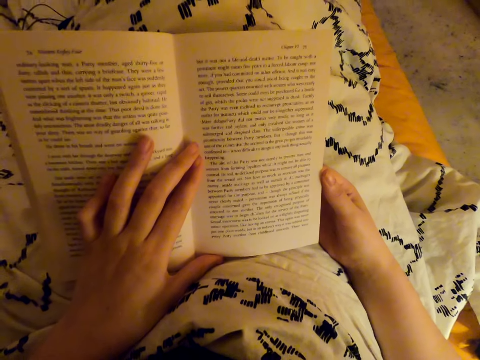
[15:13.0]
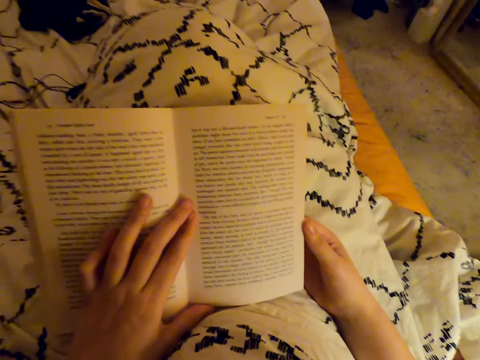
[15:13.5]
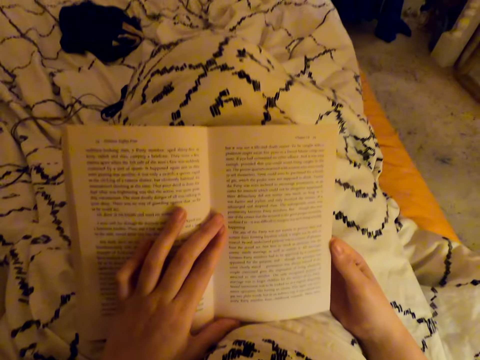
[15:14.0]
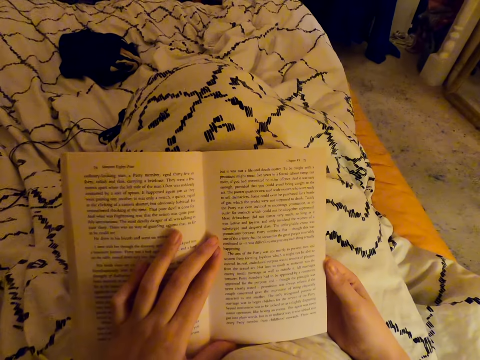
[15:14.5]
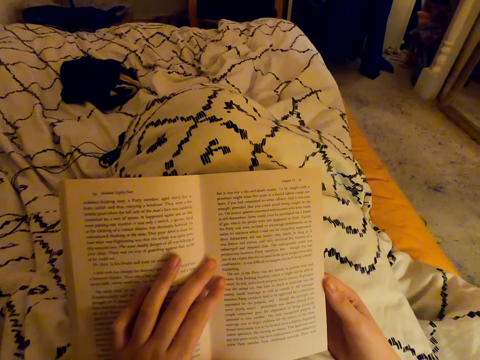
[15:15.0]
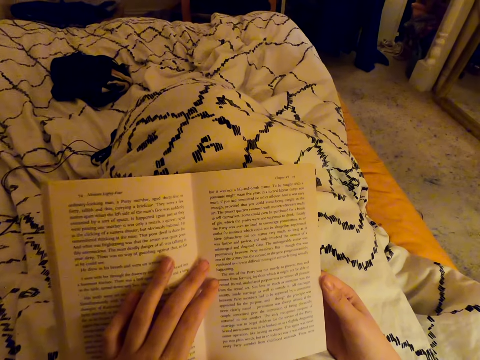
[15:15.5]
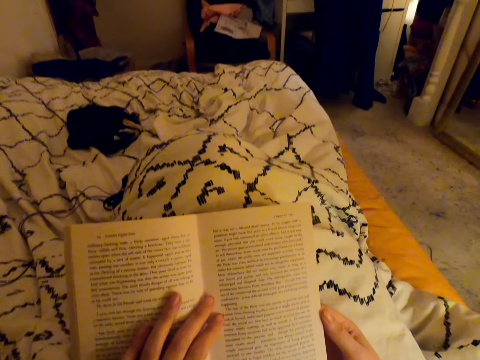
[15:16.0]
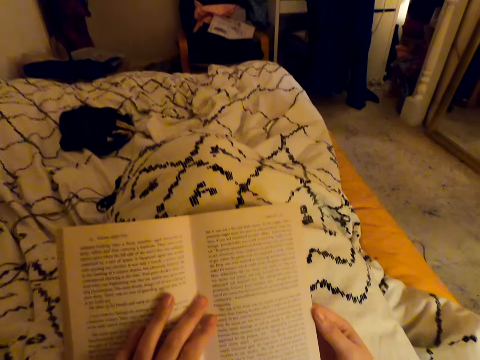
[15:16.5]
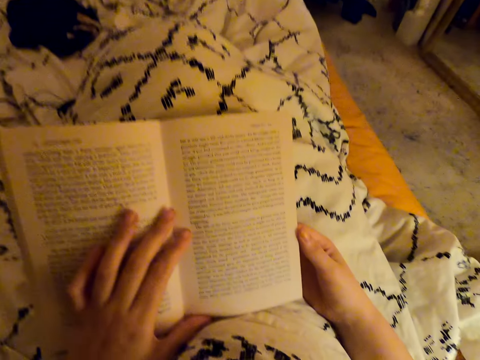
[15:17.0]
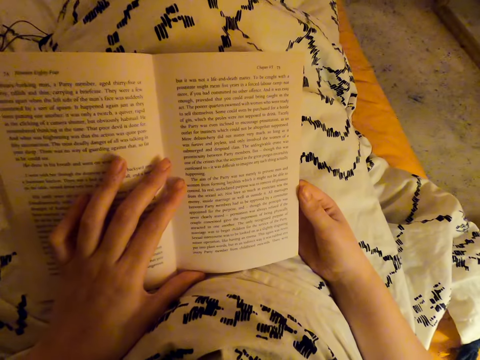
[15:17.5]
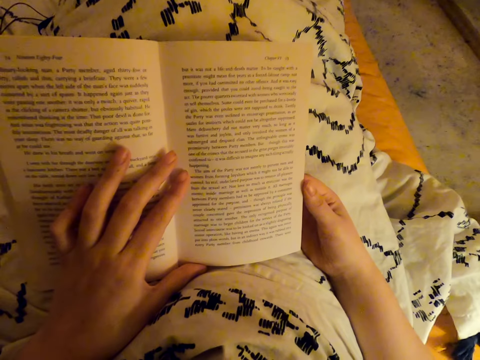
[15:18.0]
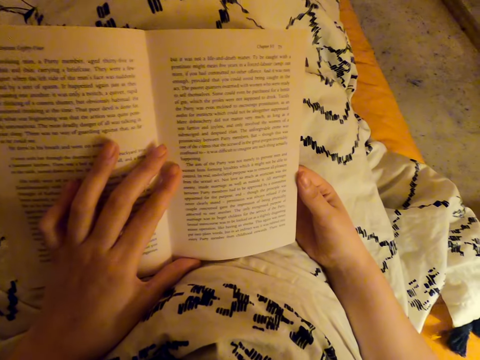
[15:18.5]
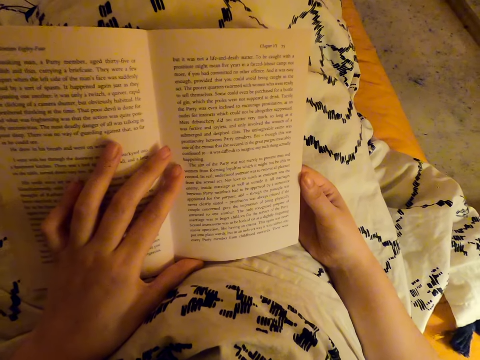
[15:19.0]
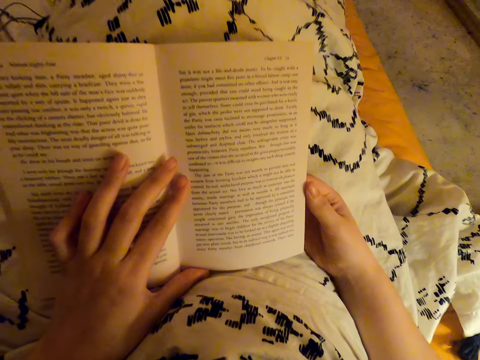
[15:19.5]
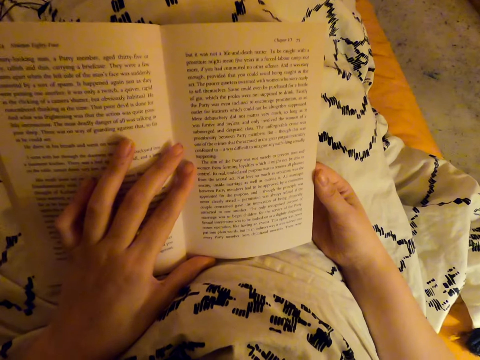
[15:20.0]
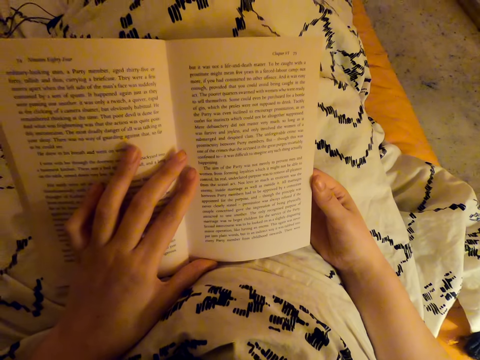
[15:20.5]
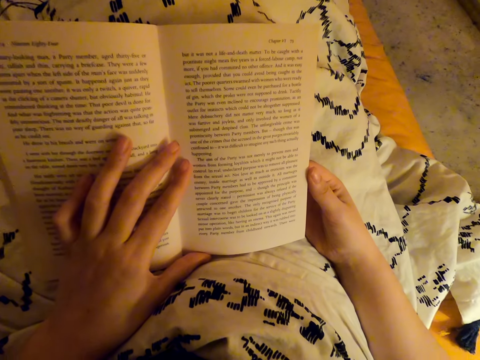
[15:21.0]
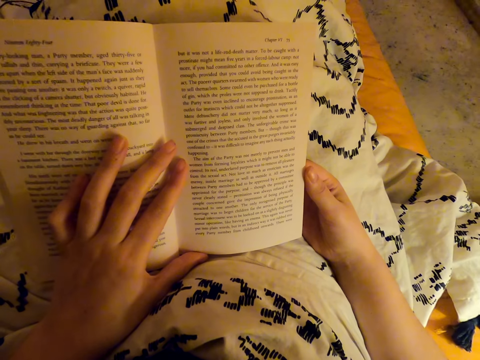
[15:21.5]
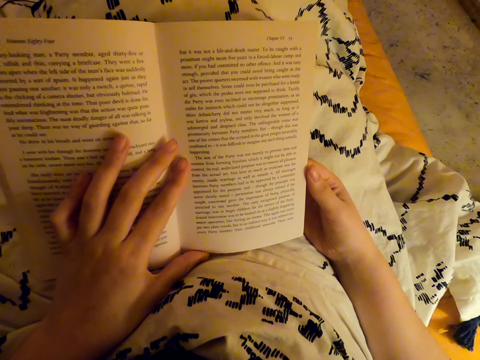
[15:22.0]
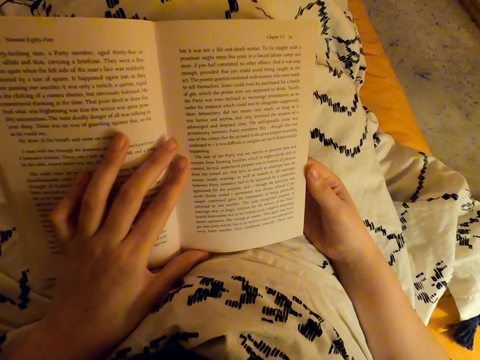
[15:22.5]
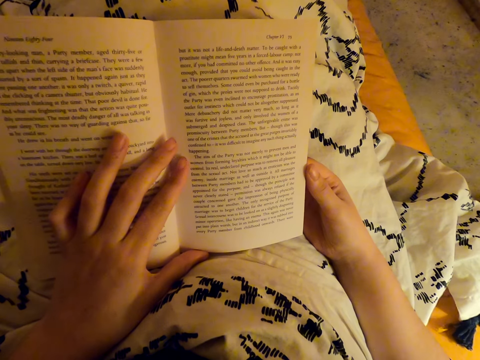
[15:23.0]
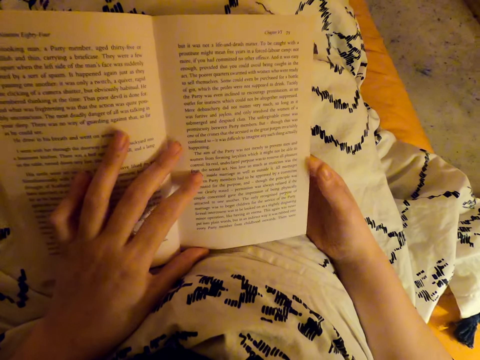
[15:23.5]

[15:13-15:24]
The camera wearer yawns. They read the book.

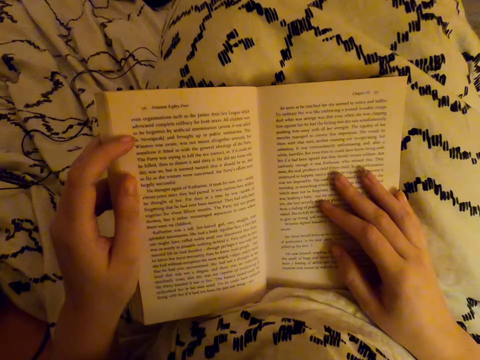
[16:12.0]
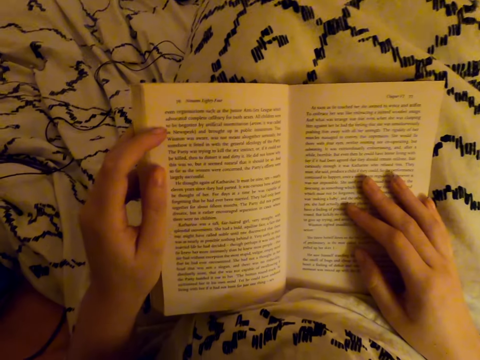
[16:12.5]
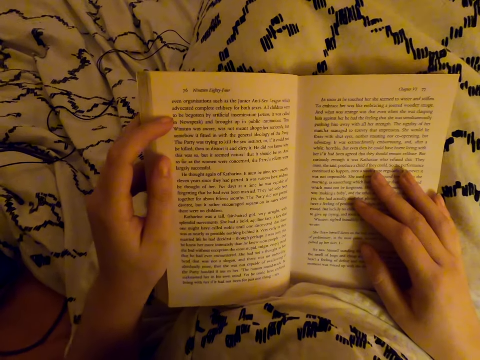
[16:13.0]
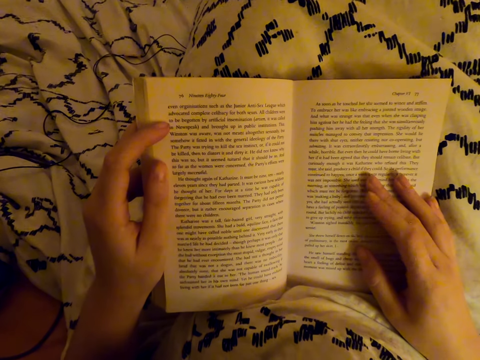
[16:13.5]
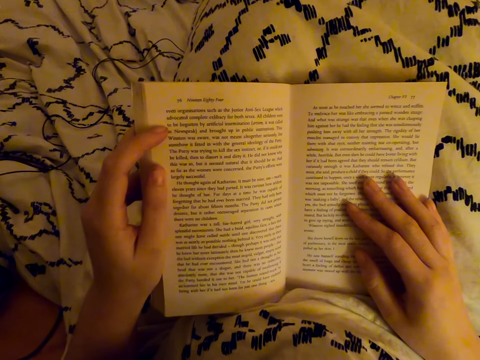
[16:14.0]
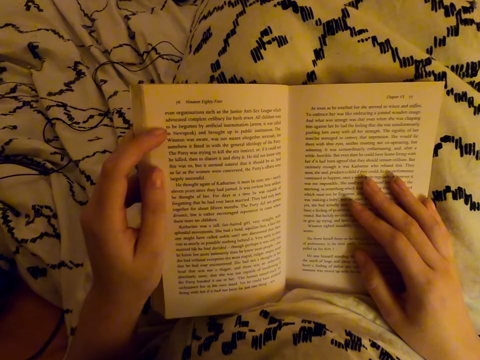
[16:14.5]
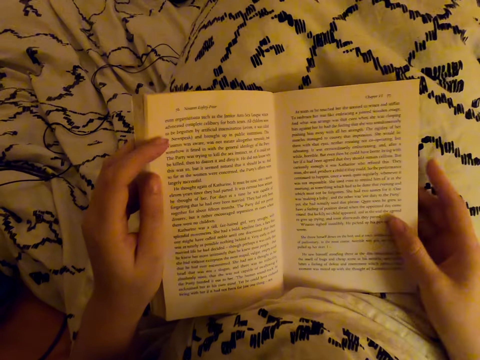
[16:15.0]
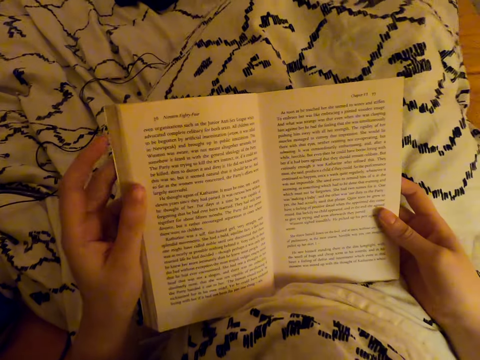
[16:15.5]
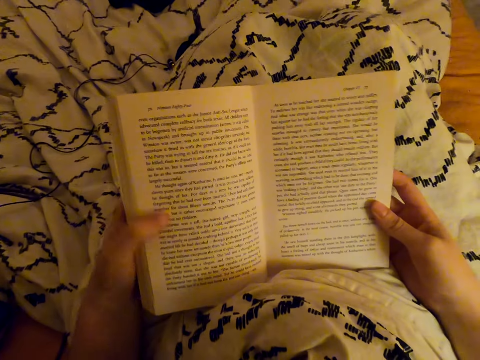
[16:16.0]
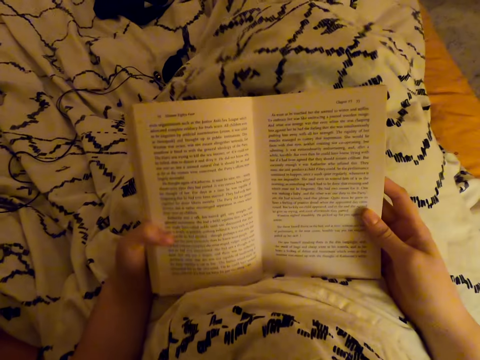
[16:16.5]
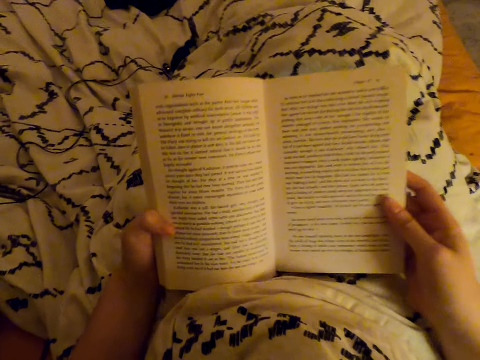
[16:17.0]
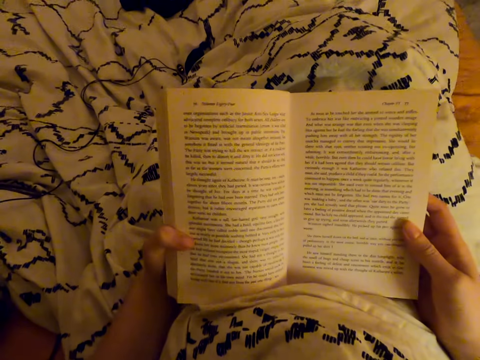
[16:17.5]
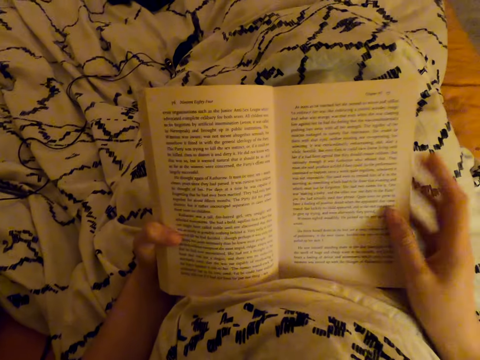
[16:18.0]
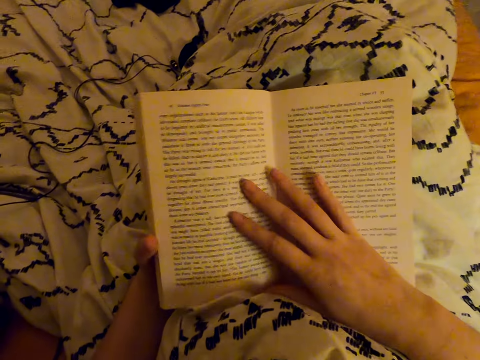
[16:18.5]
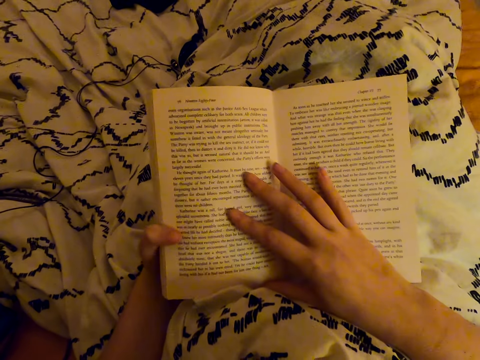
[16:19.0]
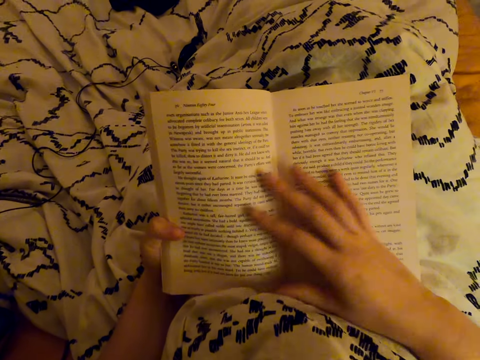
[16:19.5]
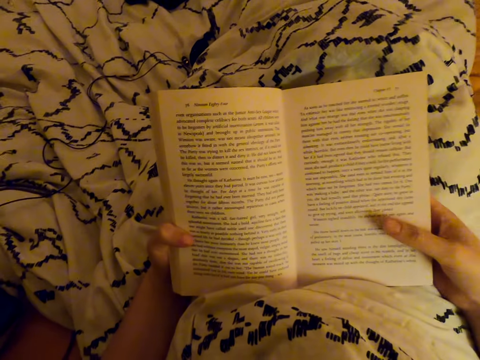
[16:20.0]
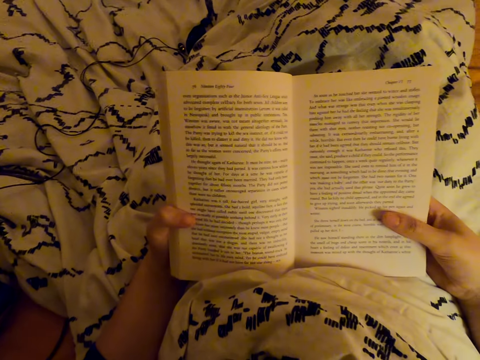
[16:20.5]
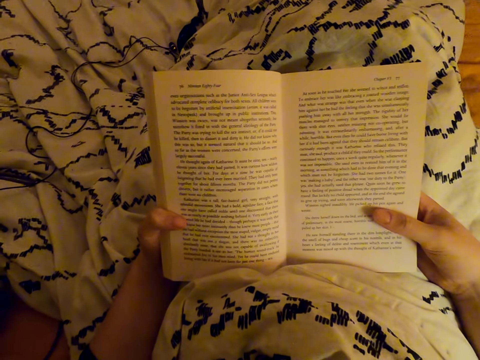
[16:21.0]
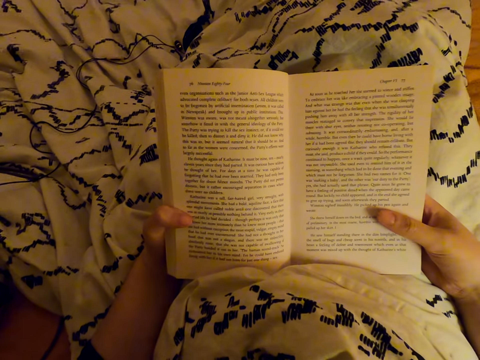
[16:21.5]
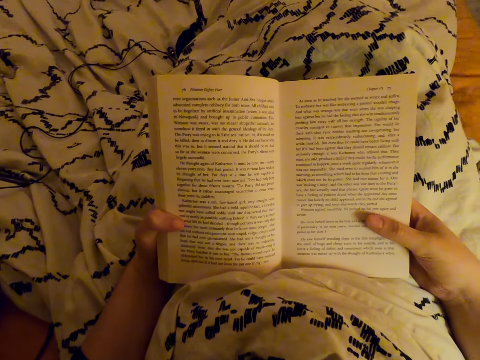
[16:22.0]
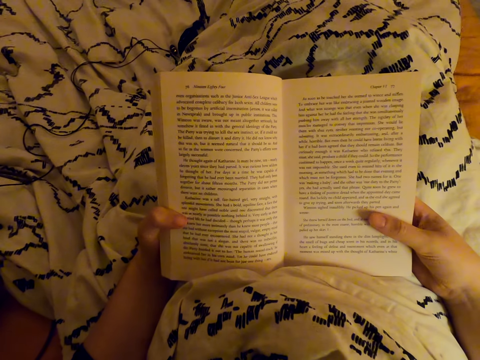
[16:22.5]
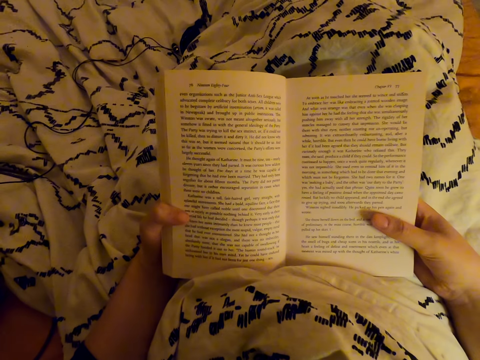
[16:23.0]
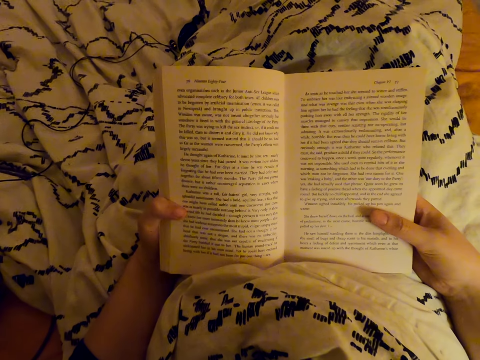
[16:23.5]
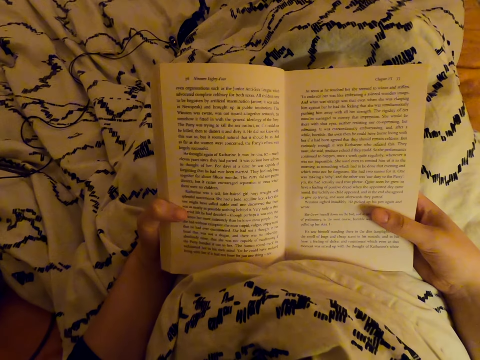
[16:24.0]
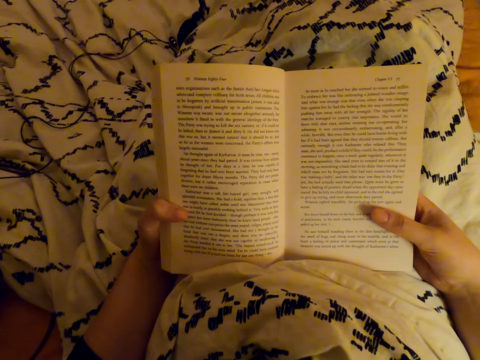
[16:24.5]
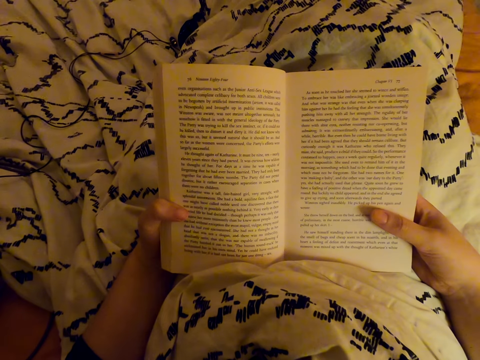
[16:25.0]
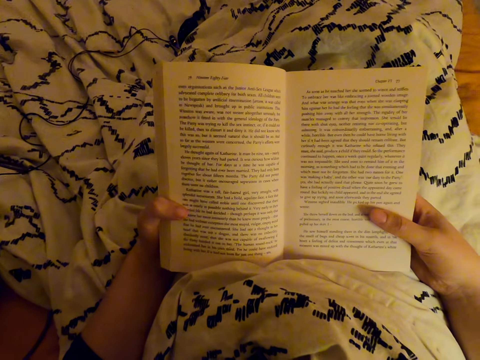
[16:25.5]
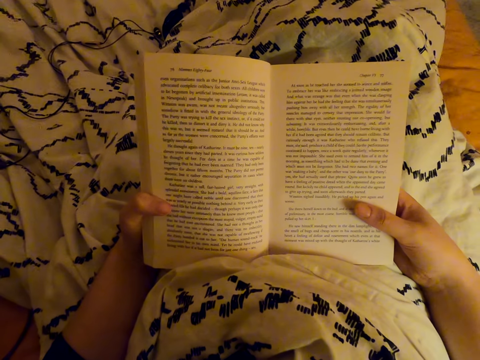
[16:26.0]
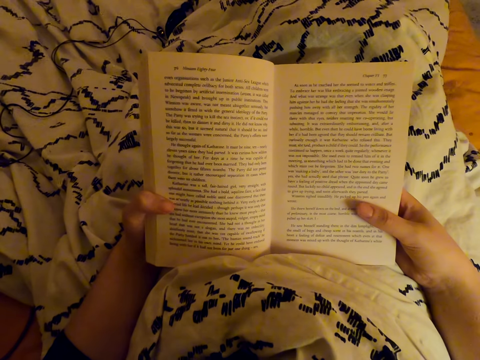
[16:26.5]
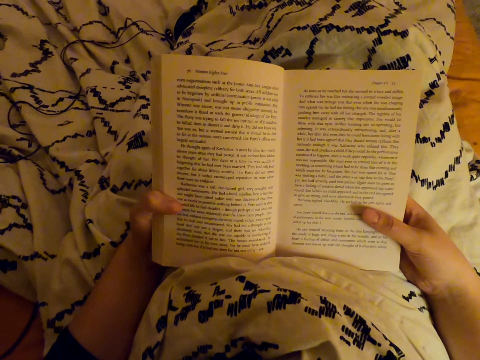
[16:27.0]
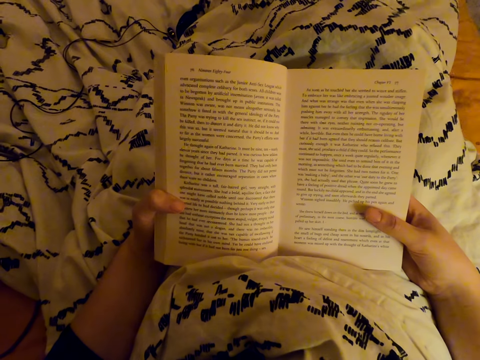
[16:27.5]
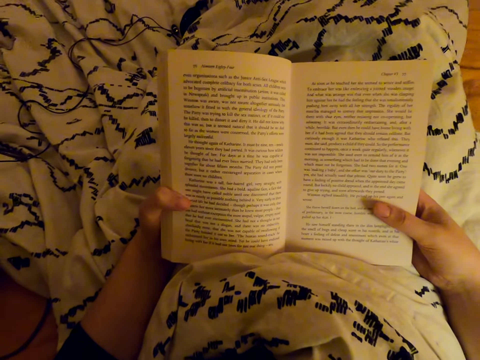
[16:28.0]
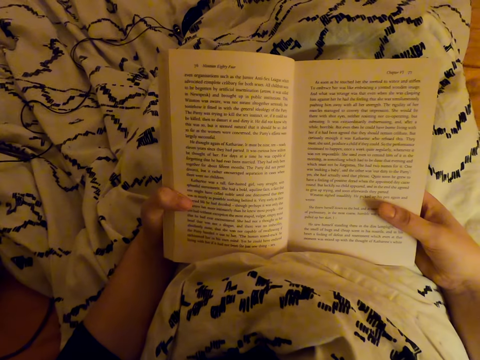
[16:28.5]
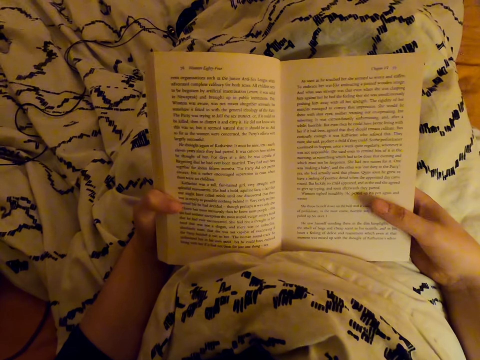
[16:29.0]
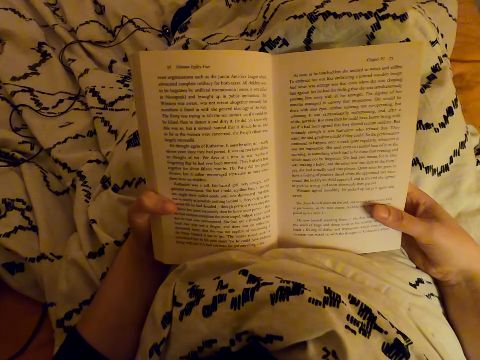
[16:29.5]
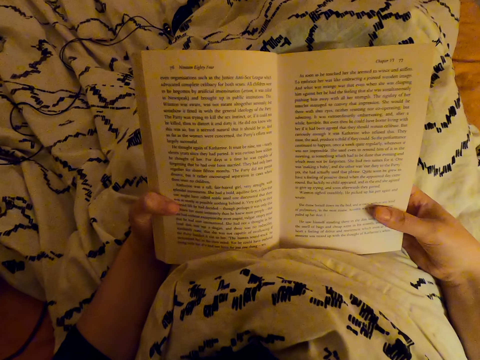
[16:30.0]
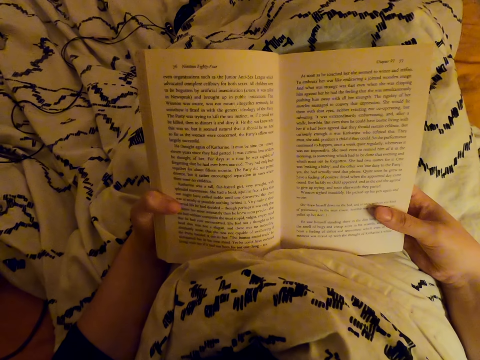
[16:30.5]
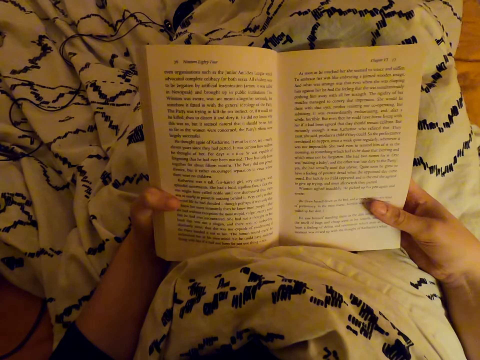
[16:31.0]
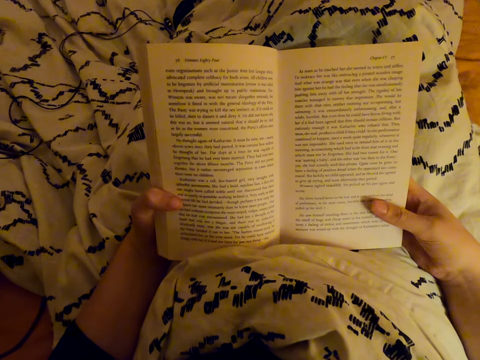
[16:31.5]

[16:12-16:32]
The camera wearer taps the book with one finger. They adjust the book. They put their hands on the book. They read the book.
